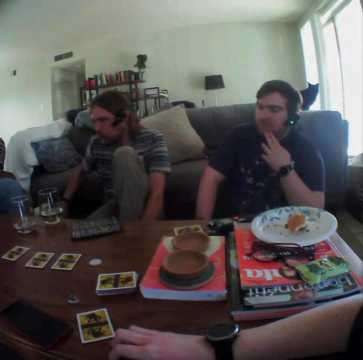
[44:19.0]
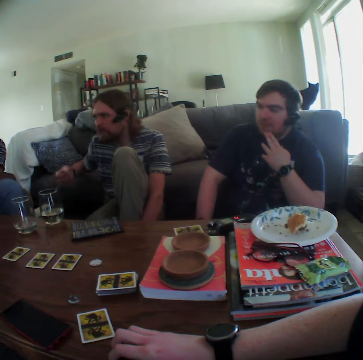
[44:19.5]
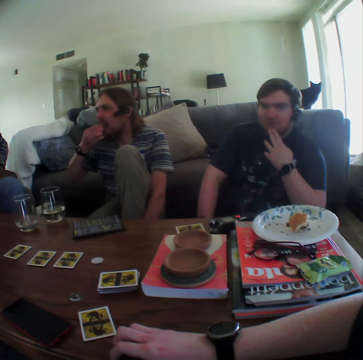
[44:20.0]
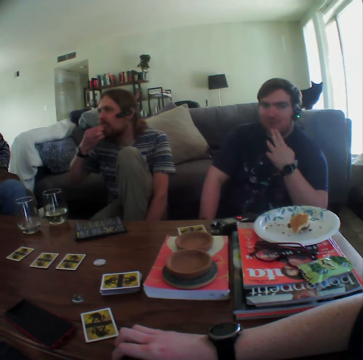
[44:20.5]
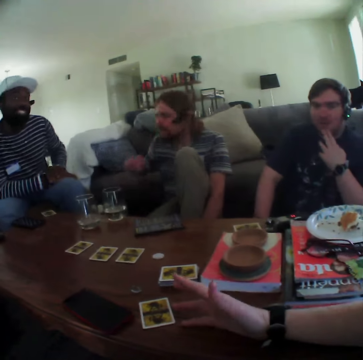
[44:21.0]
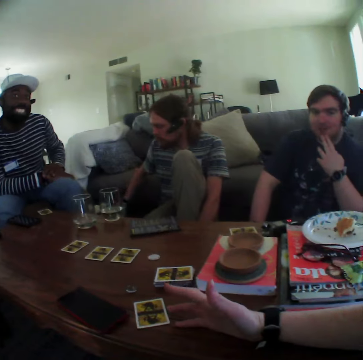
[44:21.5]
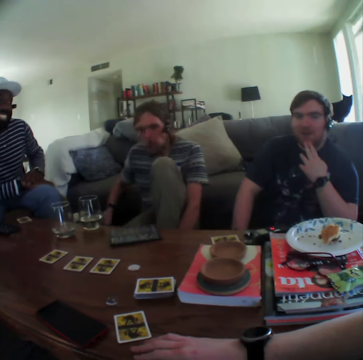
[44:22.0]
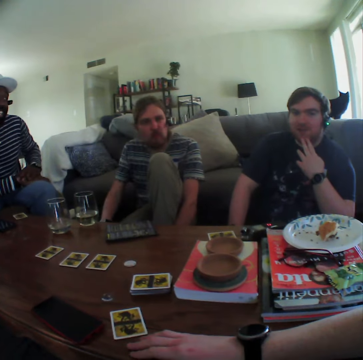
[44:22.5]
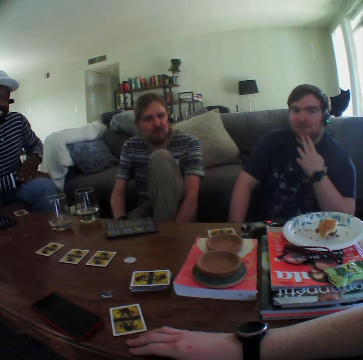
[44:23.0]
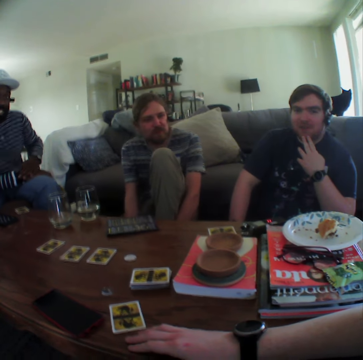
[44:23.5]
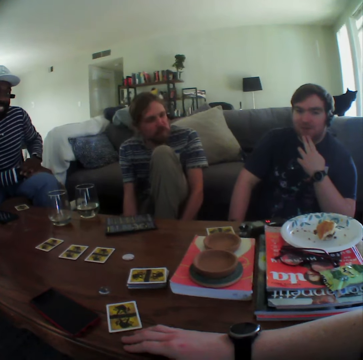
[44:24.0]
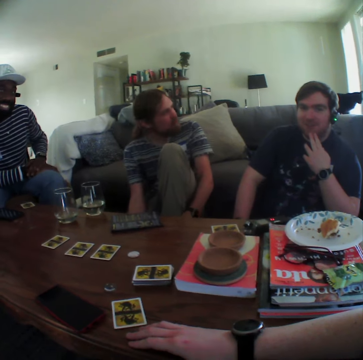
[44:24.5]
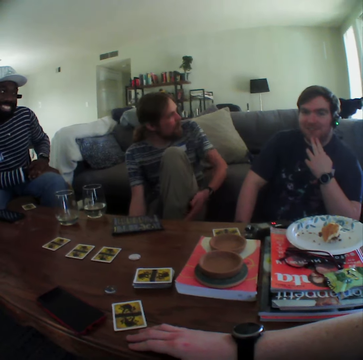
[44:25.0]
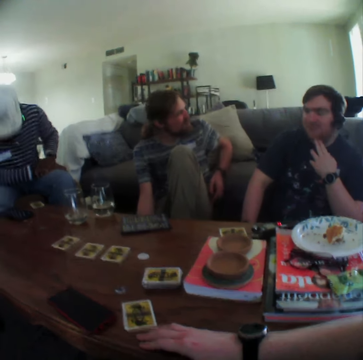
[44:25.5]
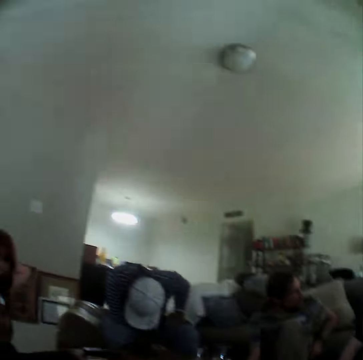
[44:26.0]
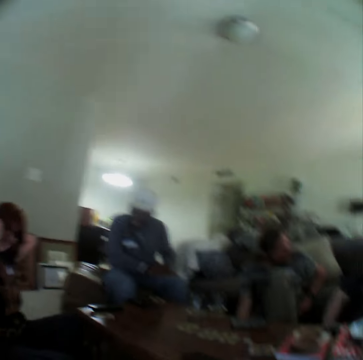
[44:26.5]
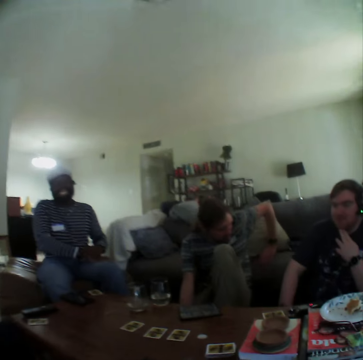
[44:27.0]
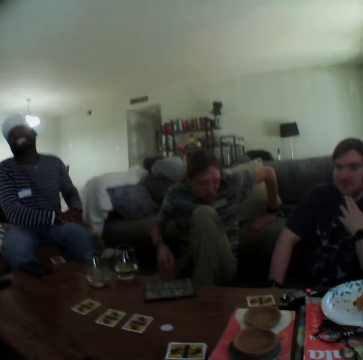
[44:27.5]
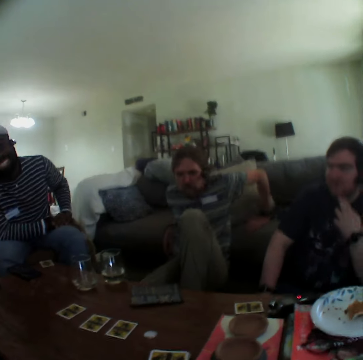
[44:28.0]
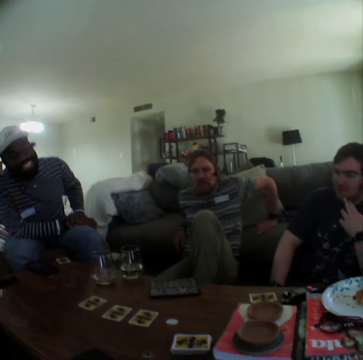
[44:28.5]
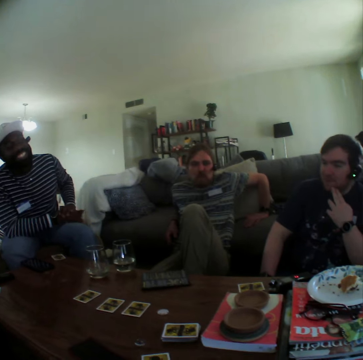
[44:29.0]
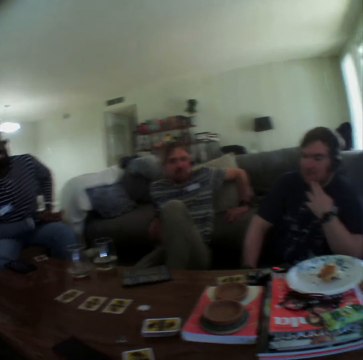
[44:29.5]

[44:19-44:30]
A person eats something. Another person moves the hand on the mouth. The first person moves the hand to the chair. A third person moves the head down.

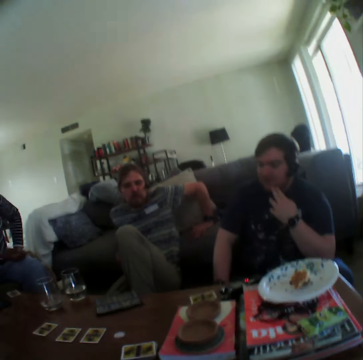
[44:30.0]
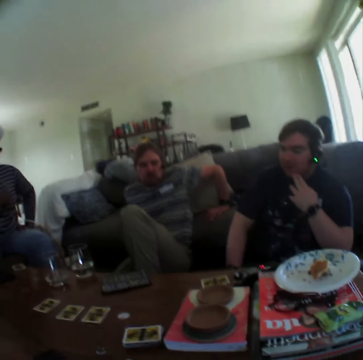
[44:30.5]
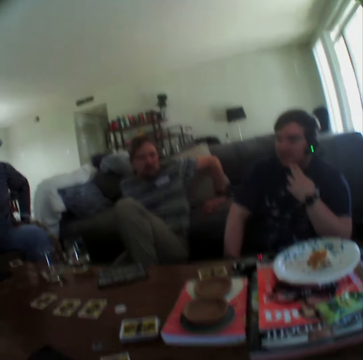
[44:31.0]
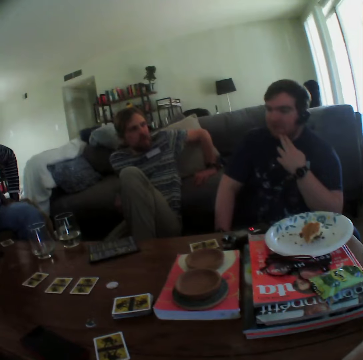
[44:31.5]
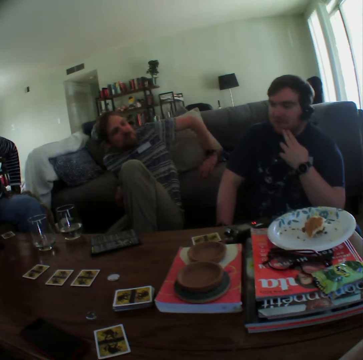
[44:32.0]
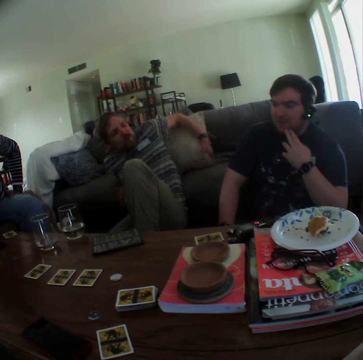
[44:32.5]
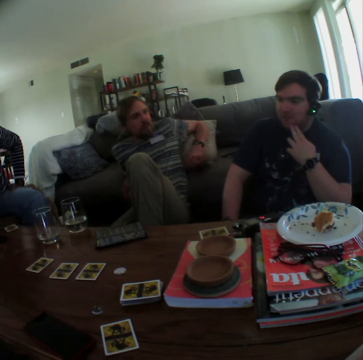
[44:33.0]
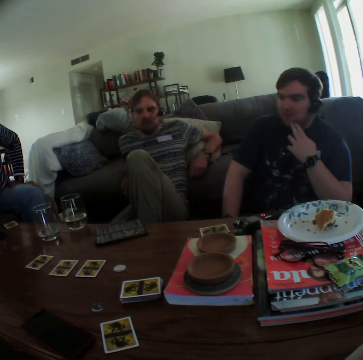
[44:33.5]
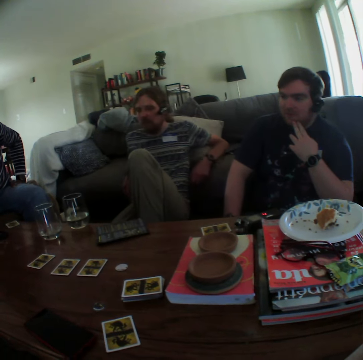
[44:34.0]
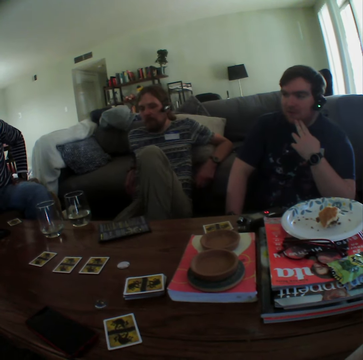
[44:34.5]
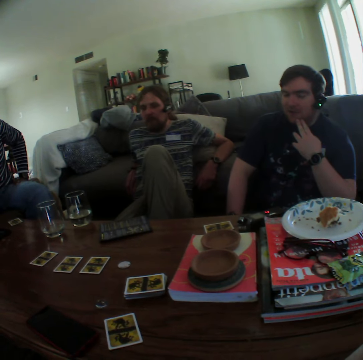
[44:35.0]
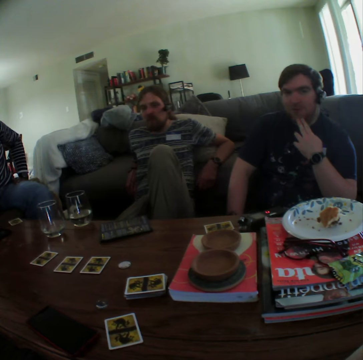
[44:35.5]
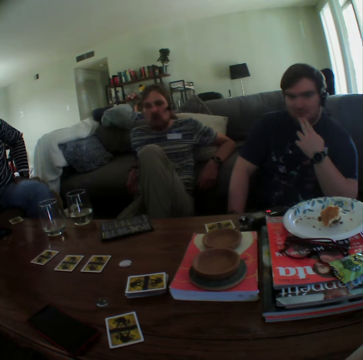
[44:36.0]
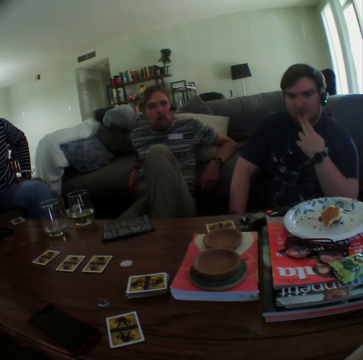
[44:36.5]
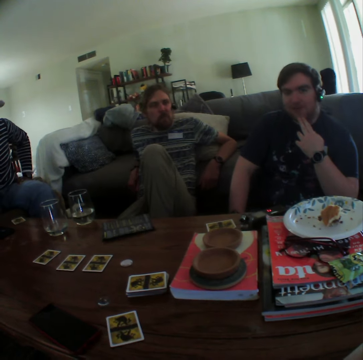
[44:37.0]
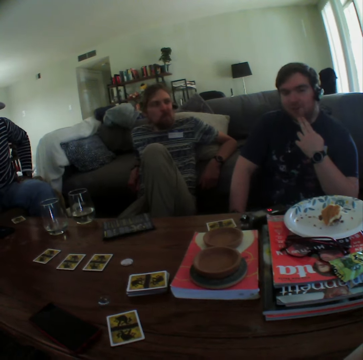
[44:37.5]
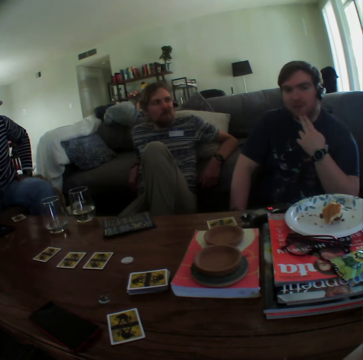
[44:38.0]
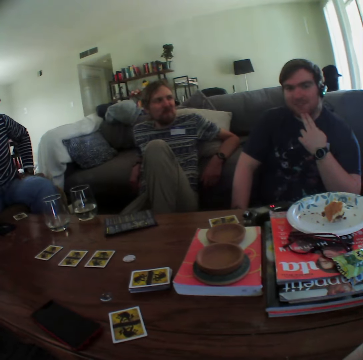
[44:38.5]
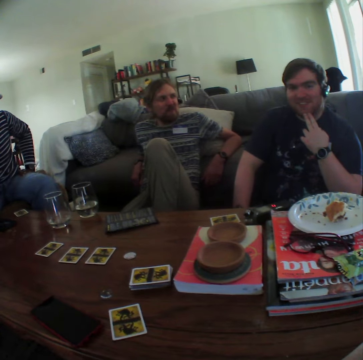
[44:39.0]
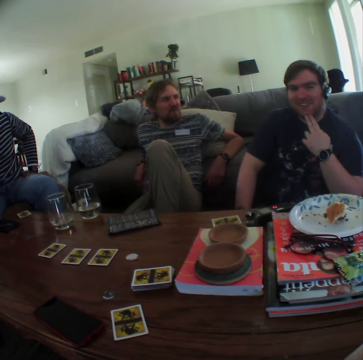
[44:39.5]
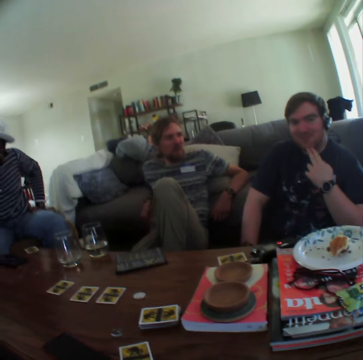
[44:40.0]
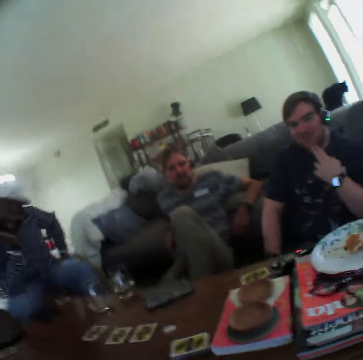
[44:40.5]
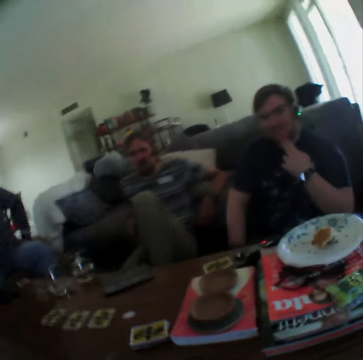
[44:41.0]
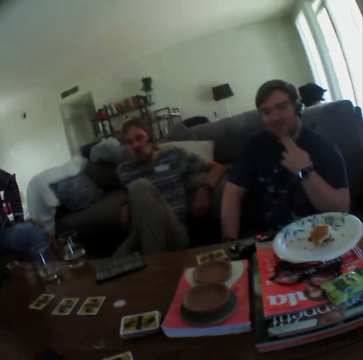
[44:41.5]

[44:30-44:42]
A person moves on the pillow.

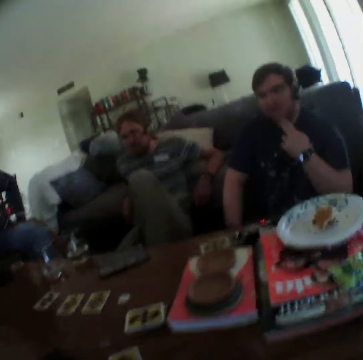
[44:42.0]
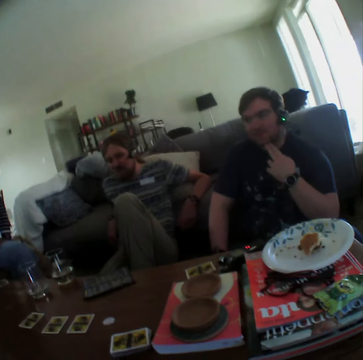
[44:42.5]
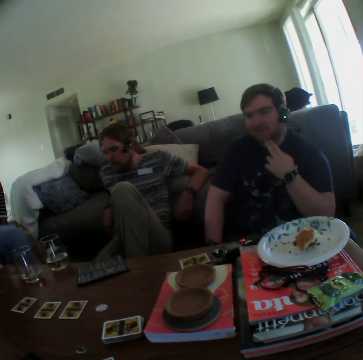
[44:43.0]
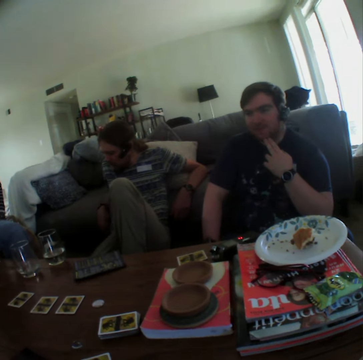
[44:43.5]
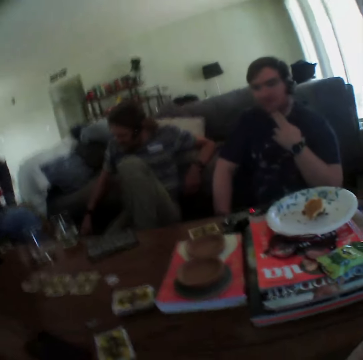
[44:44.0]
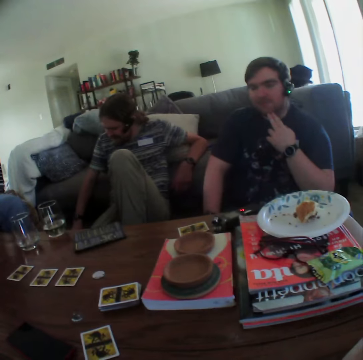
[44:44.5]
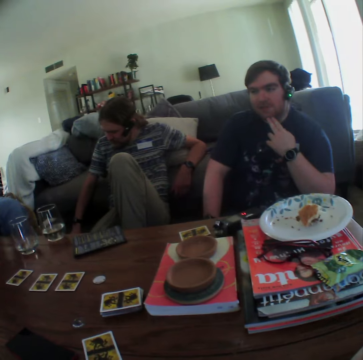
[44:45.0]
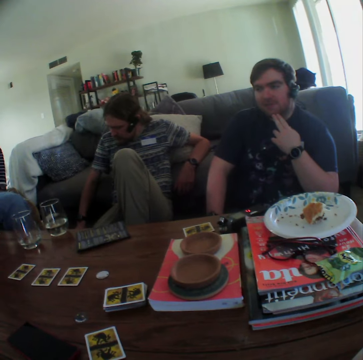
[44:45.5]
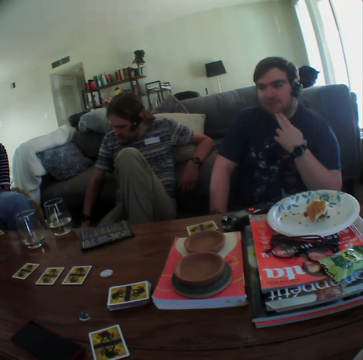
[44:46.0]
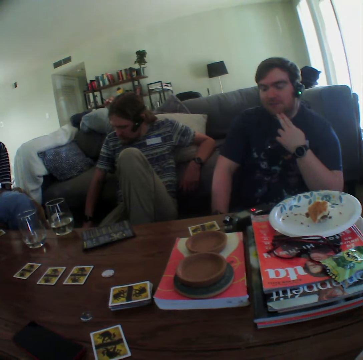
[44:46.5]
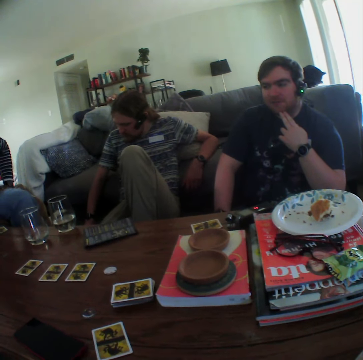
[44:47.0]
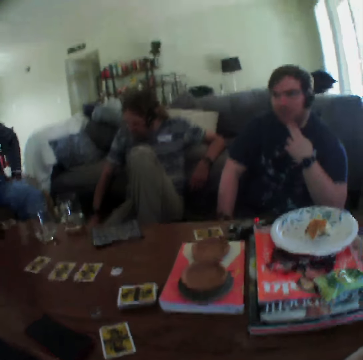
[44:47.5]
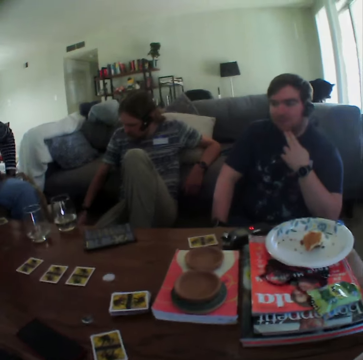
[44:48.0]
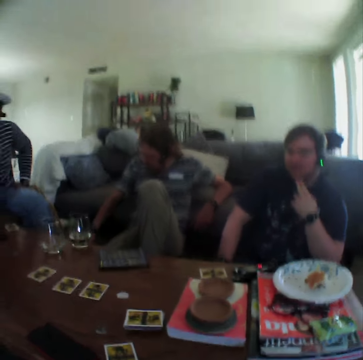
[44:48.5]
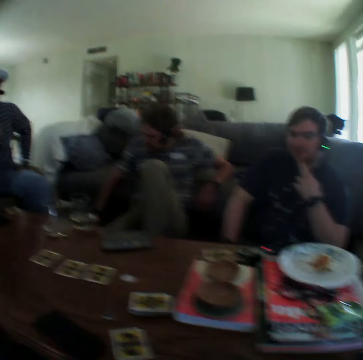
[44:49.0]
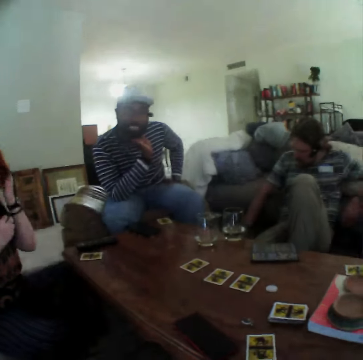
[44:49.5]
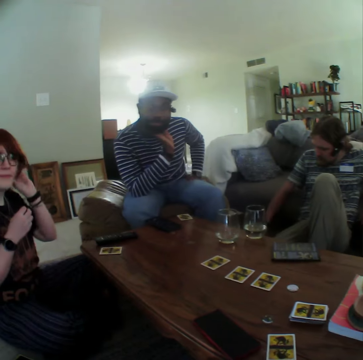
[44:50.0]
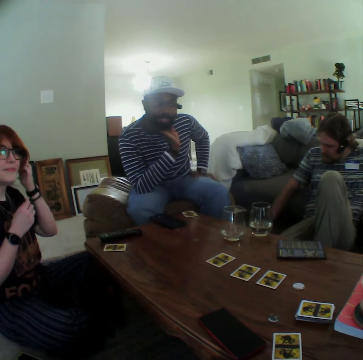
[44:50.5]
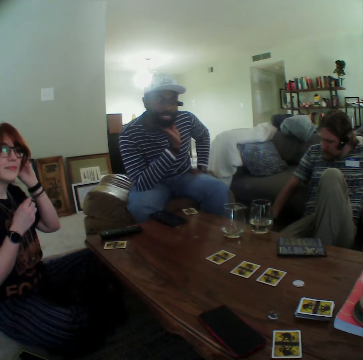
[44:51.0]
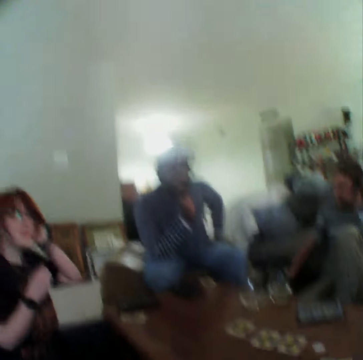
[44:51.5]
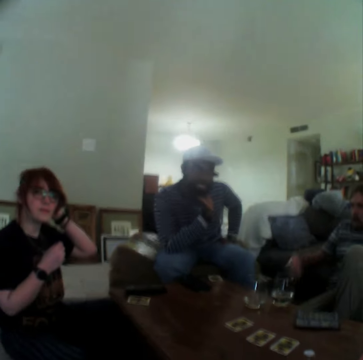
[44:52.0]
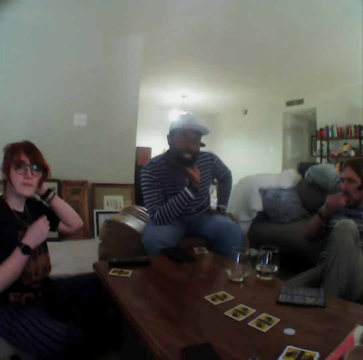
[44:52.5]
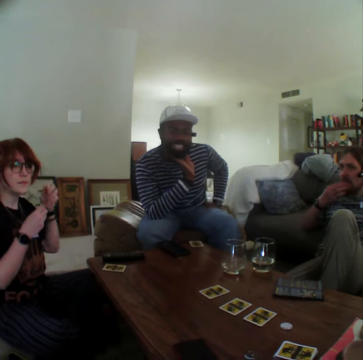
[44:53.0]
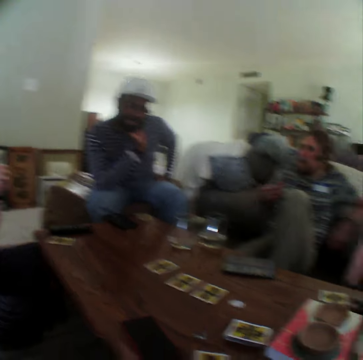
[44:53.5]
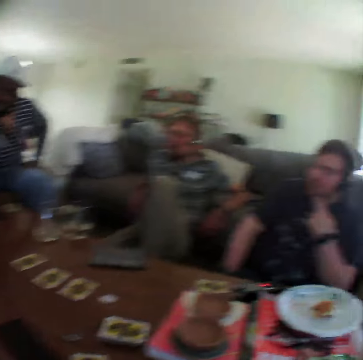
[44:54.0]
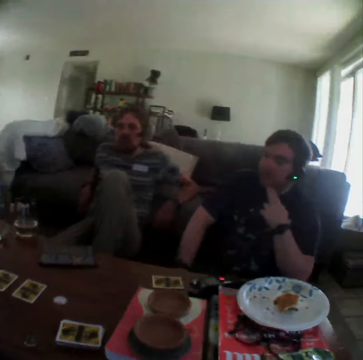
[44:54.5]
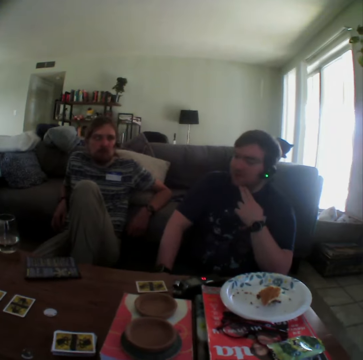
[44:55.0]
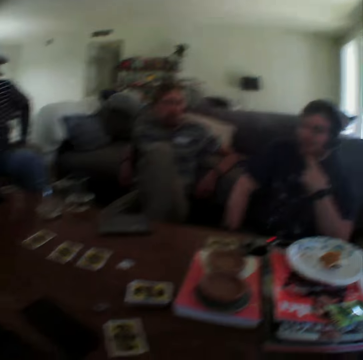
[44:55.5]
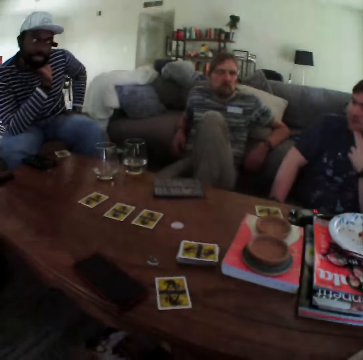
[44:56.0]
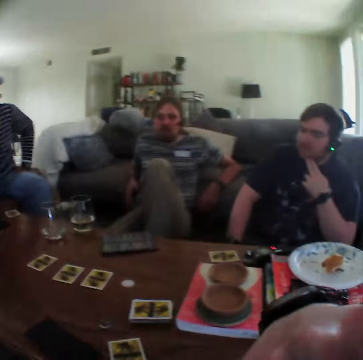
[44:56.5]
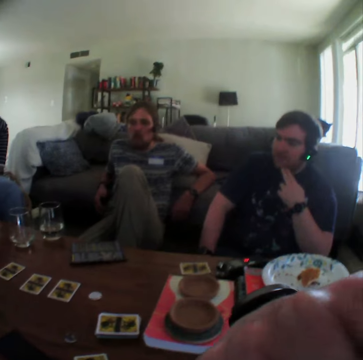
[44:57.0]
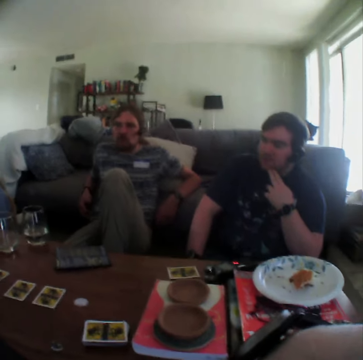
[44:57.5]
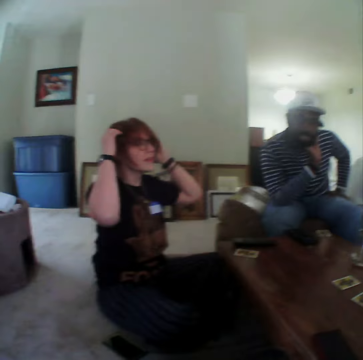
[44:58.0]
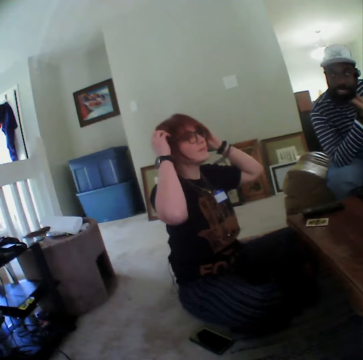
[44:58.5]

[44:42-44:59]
A person takes the food. The person eats something. Another person moves the hand on the hair. The camera wearer moves the hand to the mouth.
